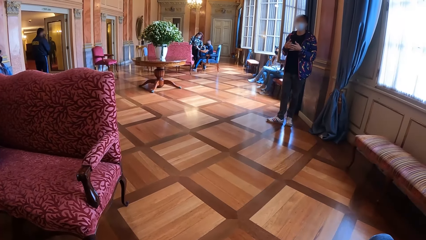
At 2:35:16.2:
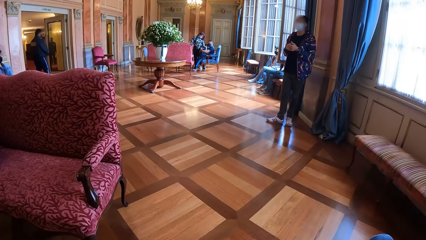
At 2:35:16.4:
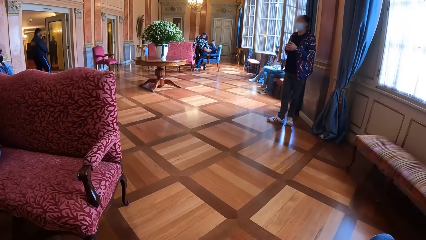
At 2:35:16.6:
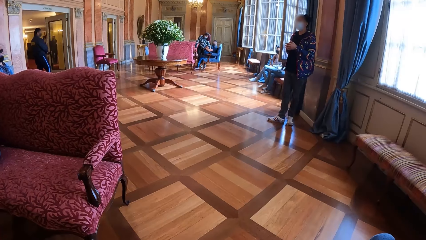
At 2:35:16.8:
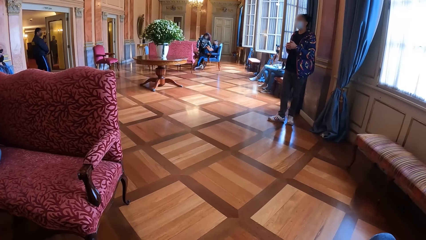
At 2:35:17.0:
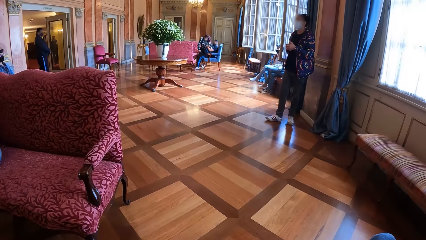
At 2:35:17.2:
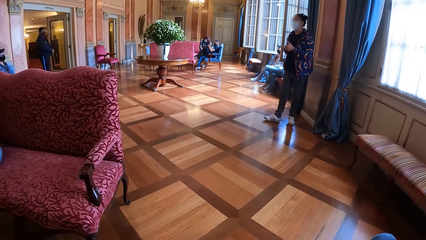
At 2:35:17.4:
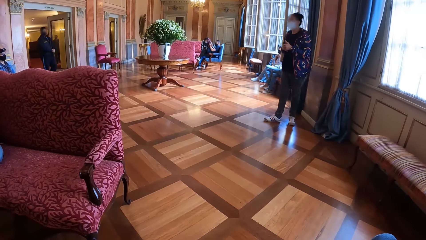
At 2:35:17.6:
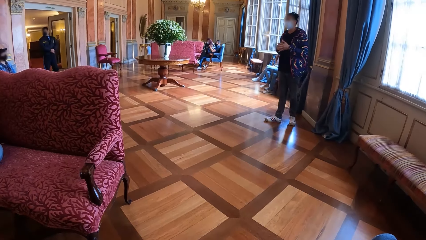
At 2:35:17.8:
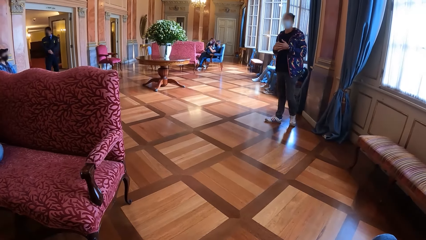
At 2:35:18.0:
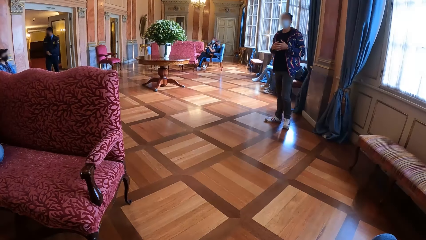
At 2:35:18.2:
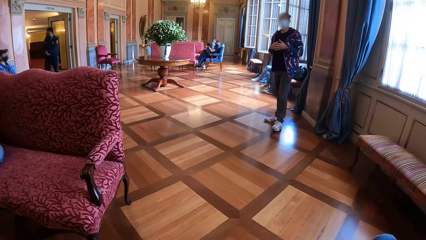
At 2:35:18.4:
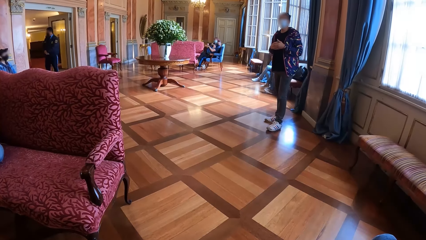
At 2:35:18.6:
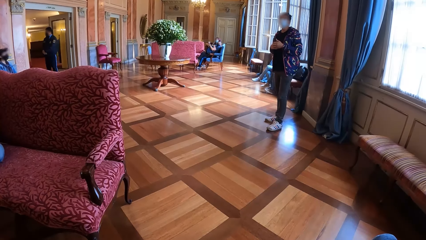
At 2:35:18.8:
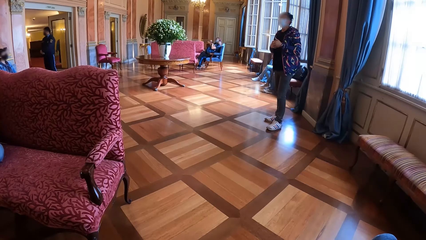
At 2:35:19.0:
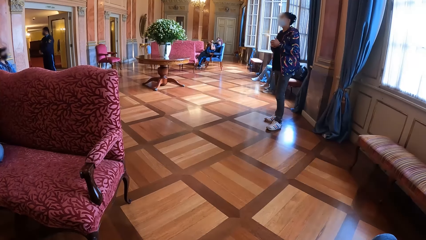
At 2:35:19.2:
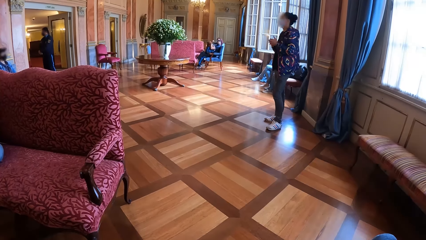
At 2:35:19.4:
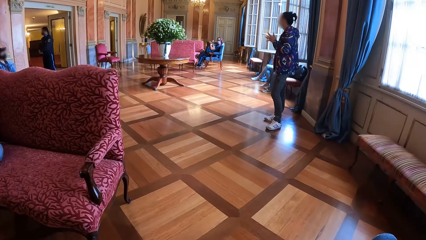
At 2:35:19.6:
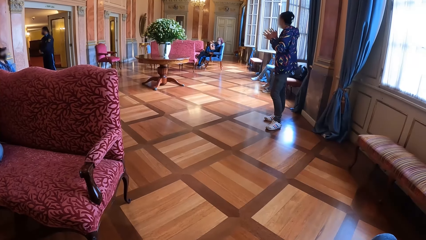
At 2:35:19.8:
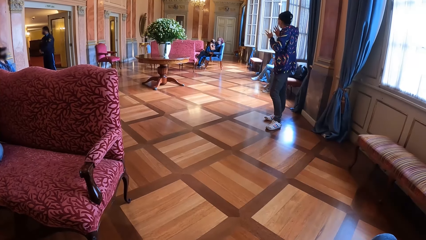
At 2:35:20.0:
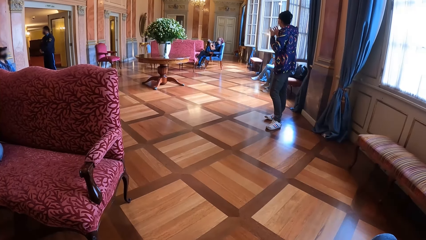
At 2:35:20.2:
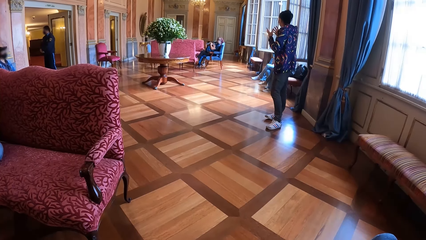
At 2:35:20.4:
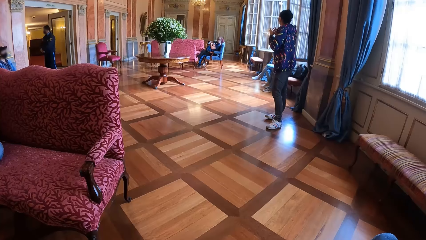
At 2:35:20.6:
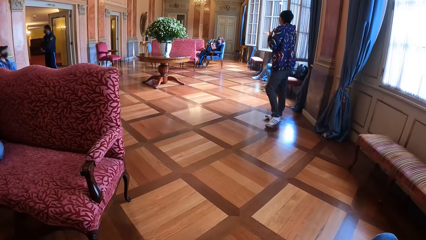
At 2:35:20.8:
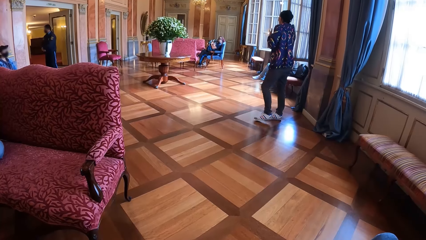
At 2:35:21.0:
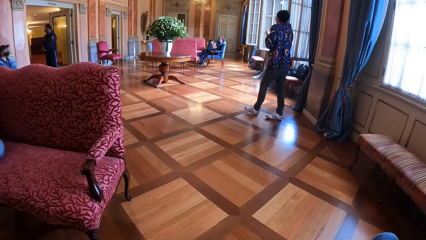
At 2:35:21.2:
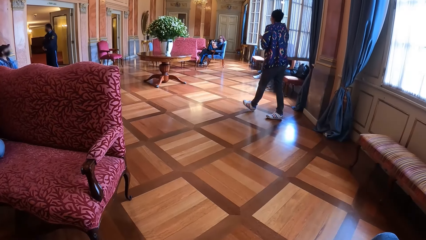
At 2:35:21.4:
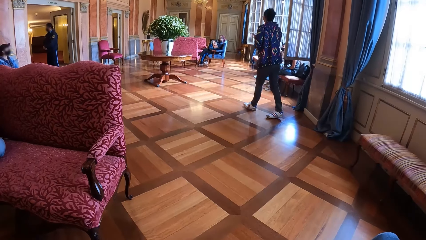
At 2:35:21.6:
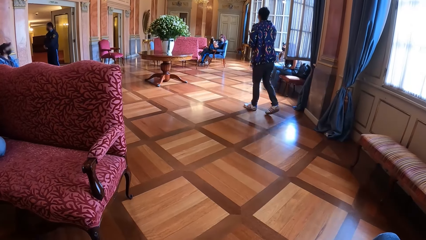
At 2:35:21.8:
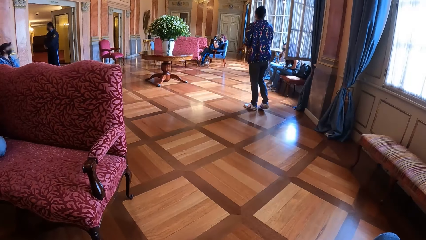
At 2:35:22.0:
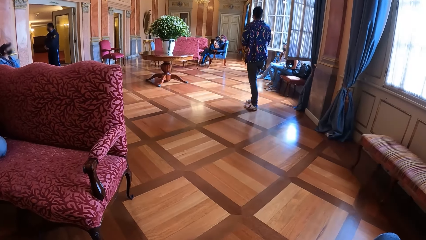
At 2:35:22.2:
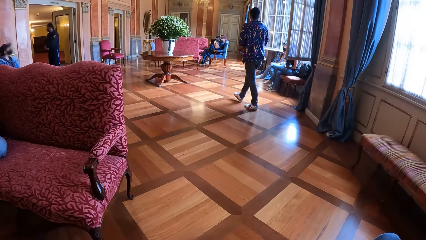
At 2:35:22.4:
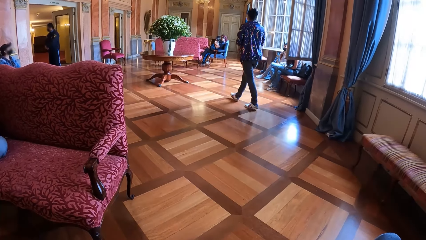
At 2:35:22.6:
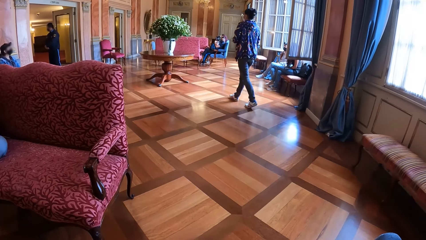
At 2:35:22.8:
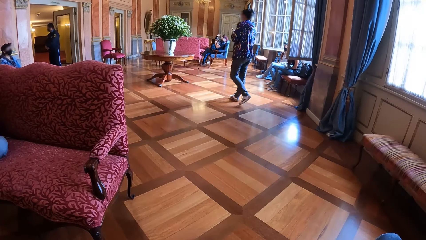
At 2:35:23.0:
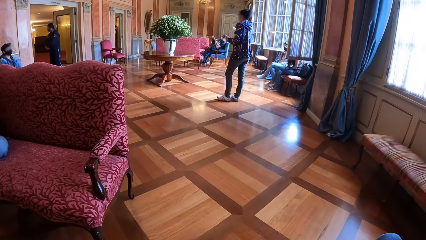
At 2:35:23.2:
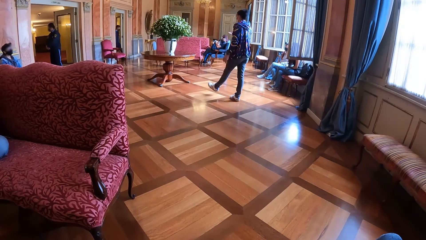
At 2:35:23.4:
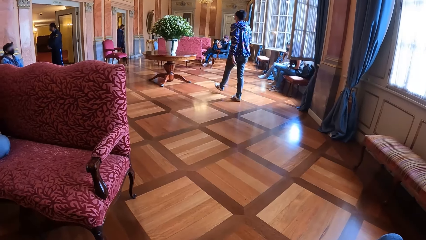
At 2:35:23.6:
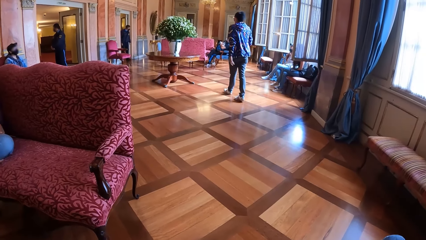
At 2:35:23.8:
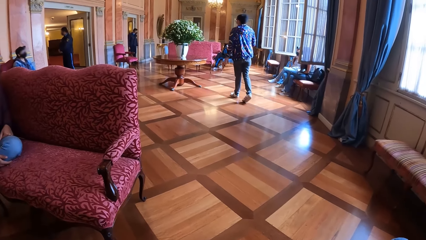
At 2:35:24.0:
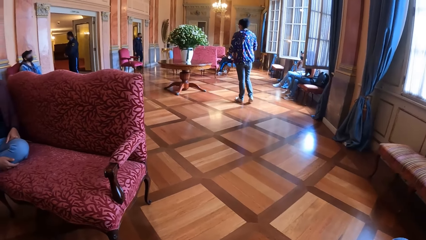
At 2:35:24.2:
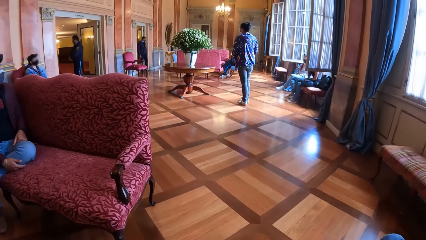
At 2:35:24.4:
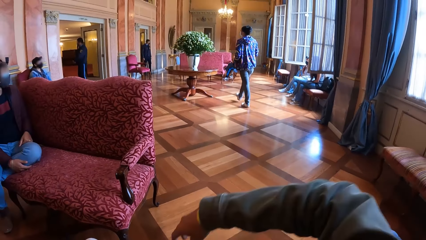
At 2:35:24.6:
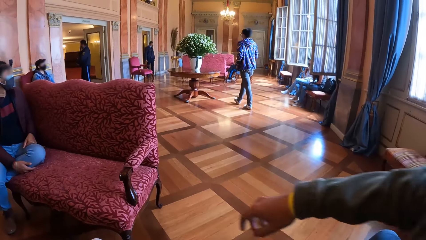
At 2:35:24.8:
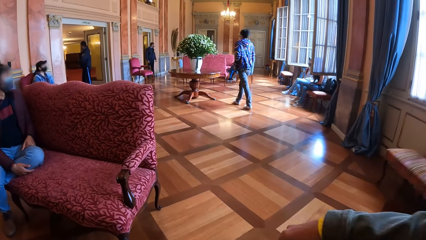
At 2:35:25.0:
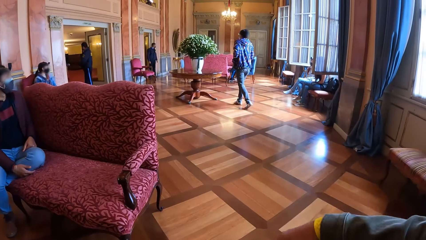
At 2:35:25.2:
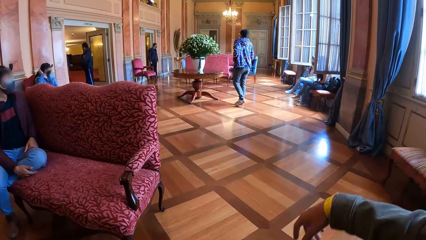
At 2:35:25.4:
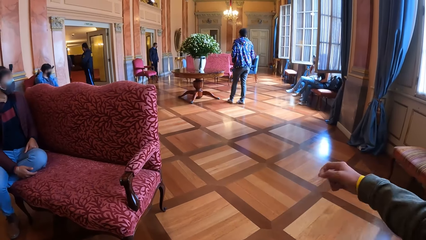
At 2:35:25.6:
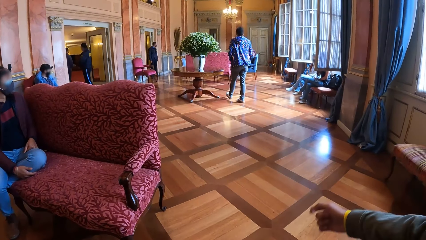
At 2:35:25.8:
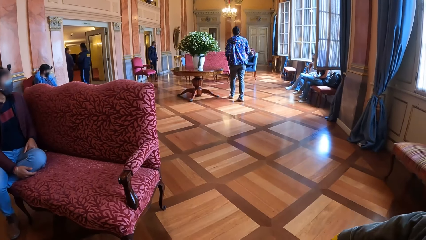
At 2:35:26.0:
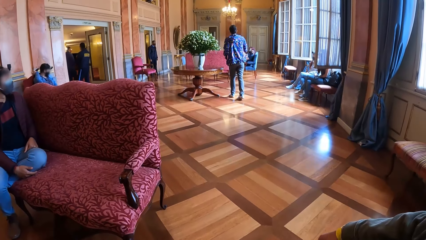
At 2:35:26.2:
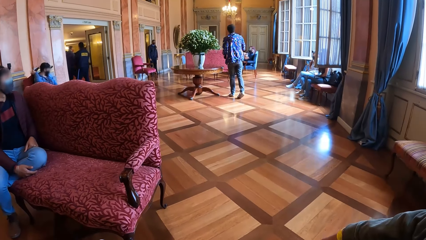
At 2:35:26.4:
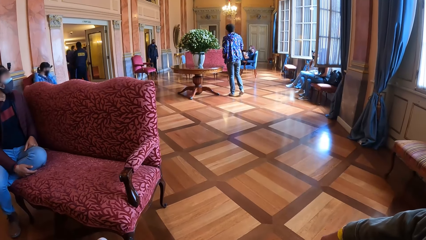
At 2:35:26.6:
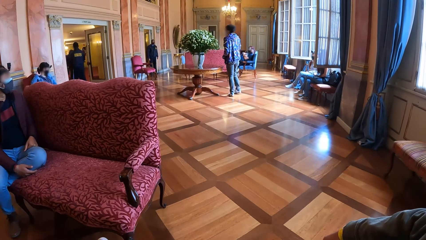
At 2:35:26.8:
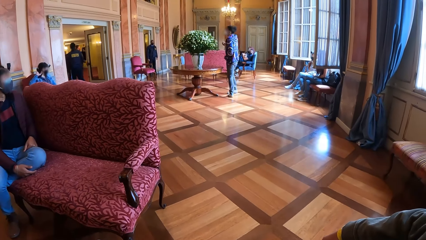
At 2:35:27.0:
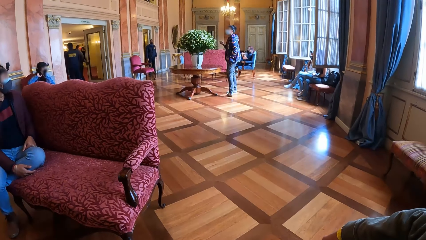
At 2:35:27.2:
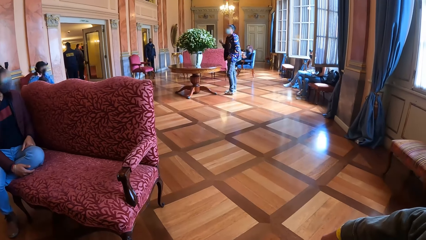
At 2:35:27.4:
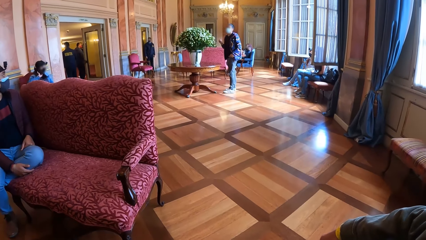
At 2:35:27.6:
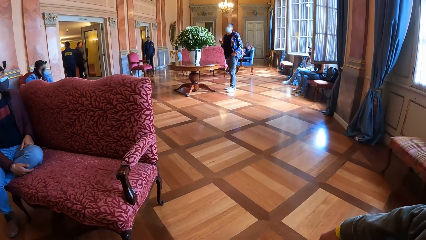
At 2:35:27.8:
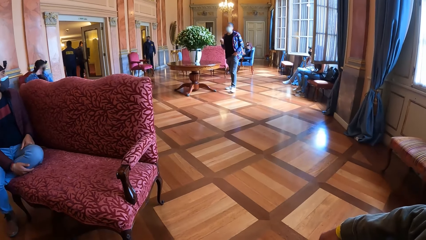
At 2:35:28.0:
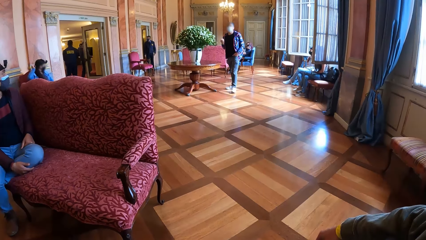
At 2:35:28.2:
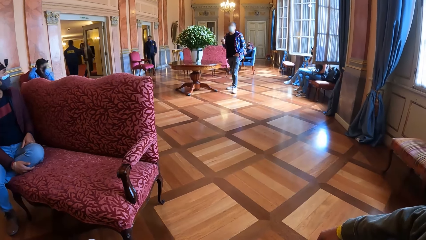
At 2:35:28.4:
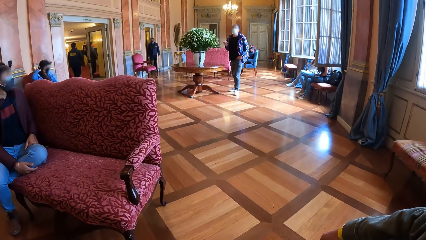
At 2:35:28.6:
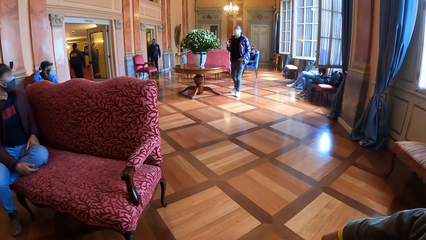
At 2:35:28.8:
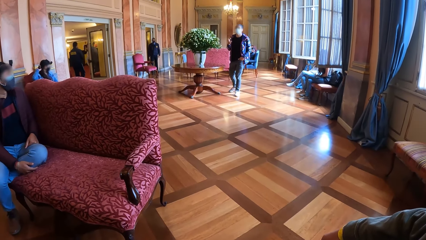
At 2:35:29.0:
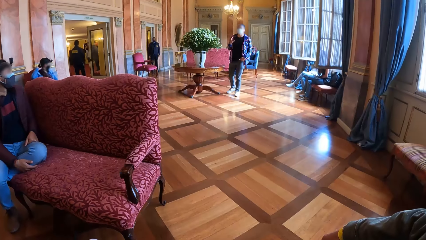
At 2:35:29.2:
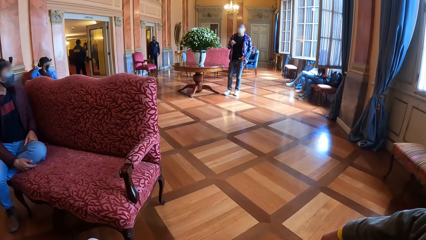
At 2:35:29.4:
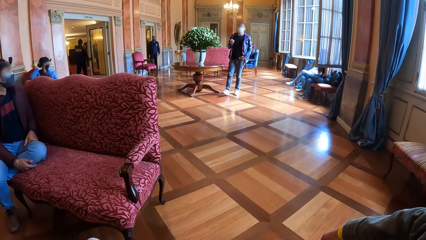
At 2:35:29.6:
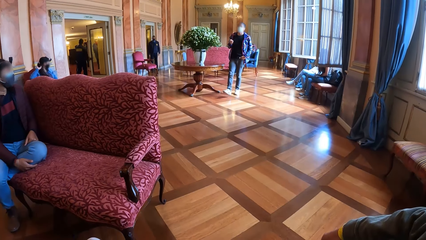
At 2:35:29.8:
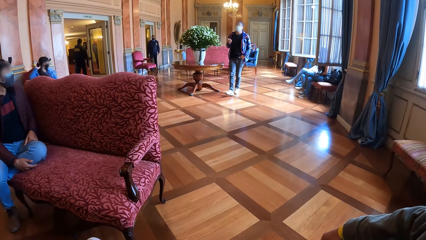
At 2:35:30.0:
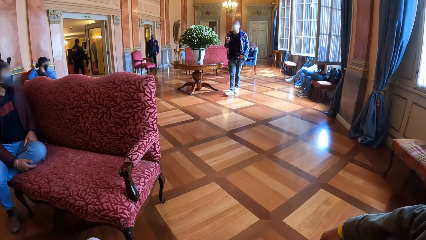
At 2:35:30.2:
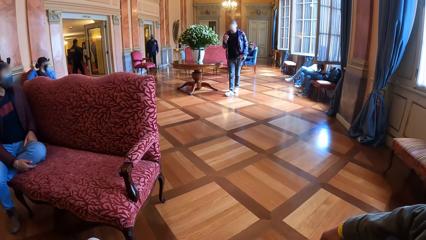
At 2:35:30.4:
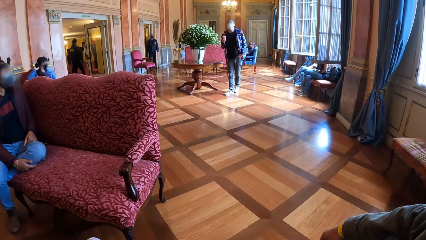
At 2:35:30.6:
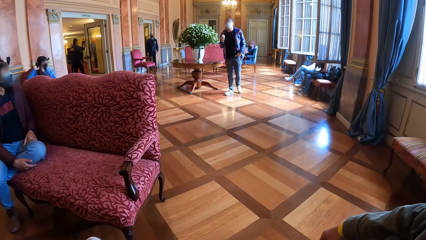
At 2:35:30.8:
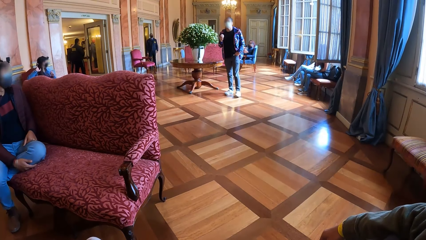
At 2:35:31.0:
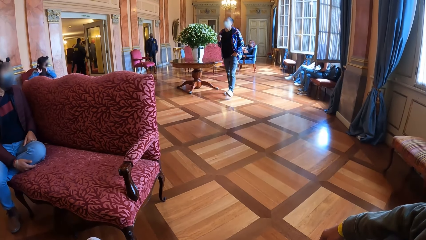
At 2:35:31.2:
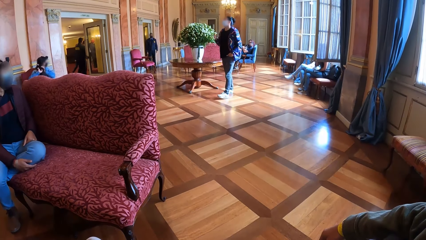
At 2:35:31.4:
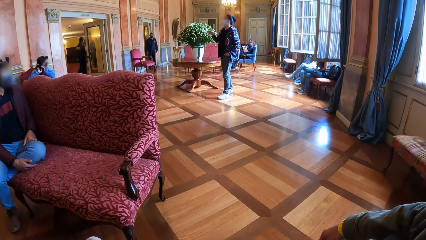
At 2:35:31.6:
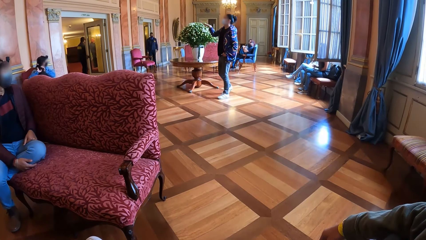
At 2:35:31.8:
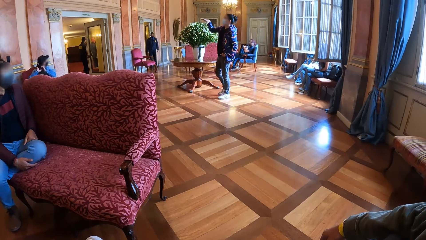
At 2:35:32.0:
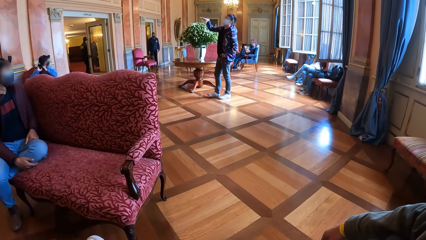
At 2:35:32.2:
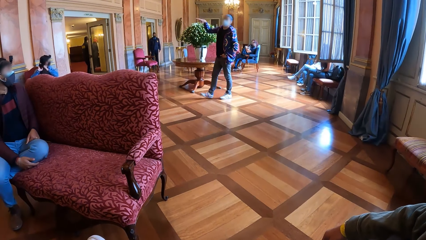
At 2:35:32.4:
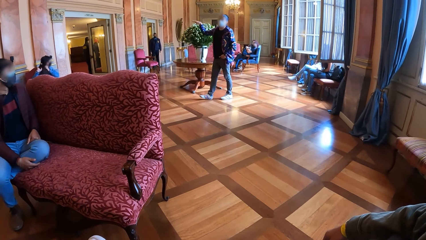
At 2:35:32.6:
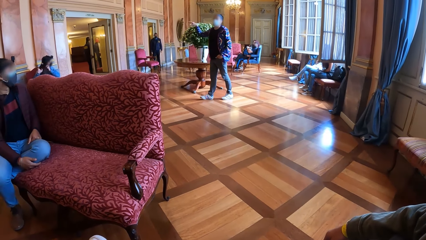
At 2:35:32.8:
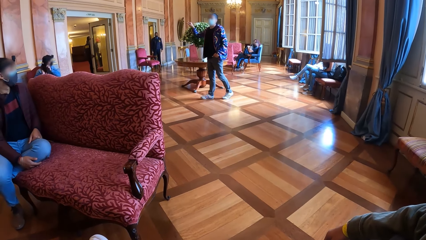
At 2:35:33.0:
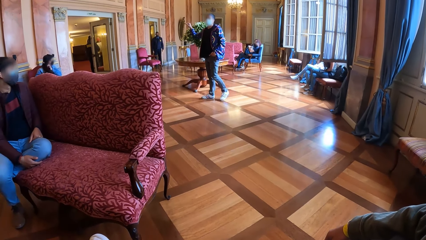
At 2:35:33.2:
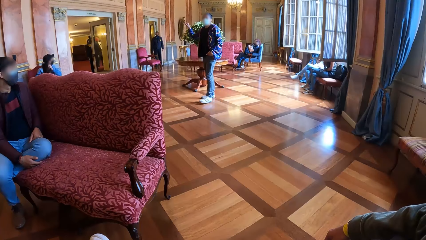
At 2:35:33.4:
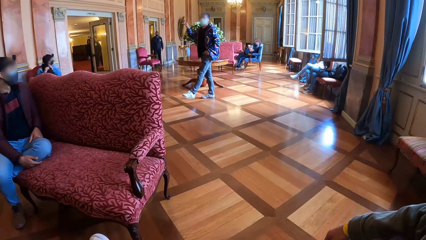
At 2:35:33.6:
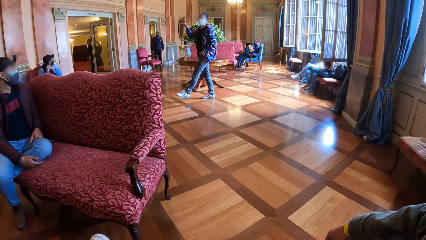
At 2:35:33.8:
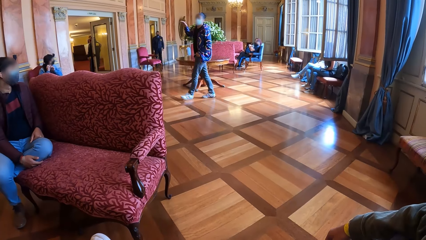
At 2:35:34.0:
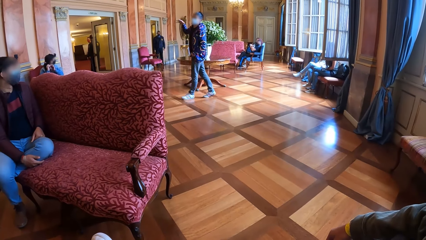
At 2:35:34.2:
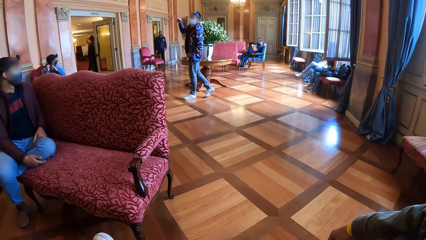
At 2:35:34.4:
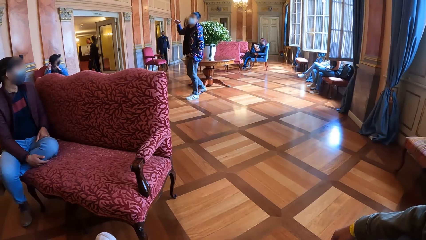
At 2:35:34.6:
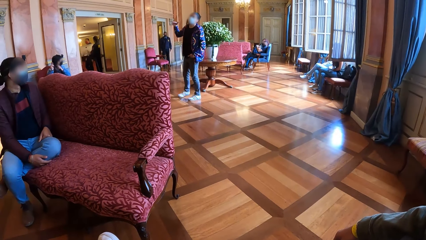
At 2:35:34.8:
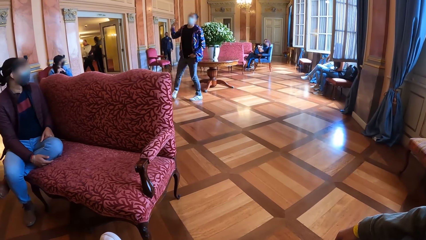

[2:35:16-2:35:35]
The woman walks away from the curtain and walks towards a table. The camera wearer places his right hand on the arm rest. The woman walks around the table.
